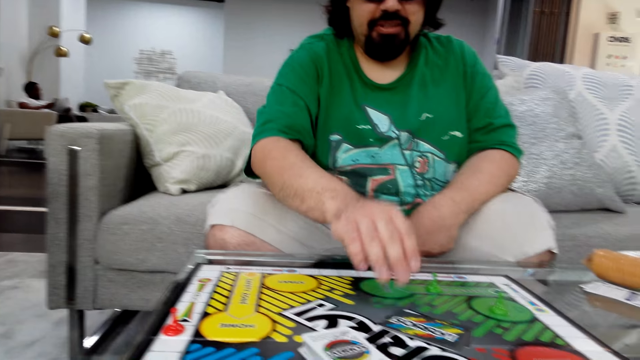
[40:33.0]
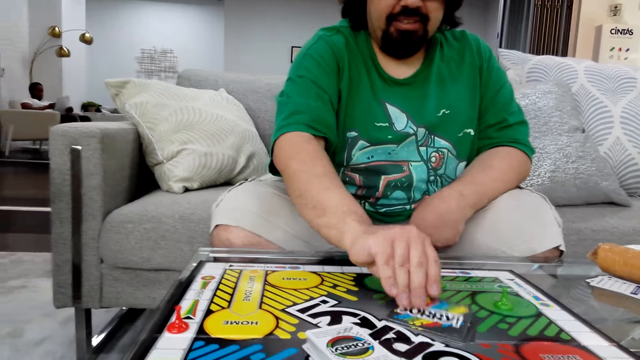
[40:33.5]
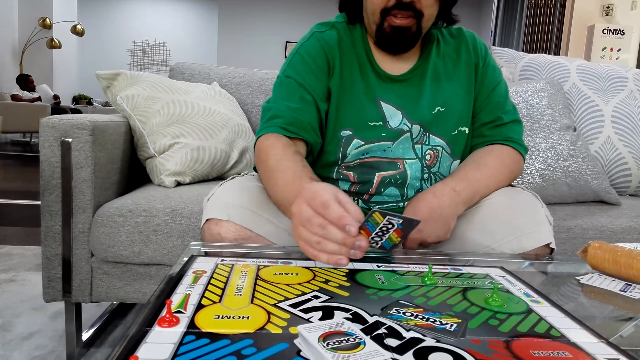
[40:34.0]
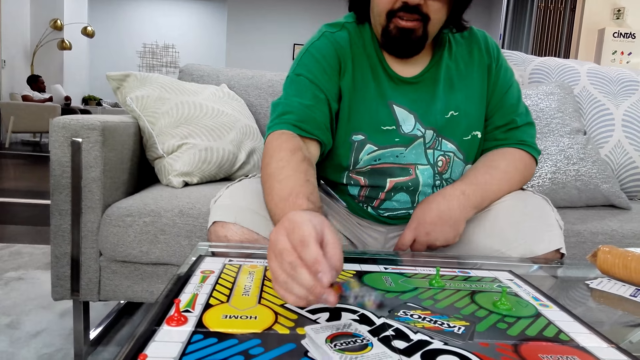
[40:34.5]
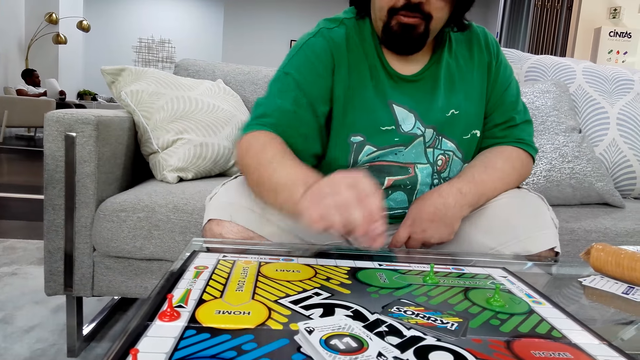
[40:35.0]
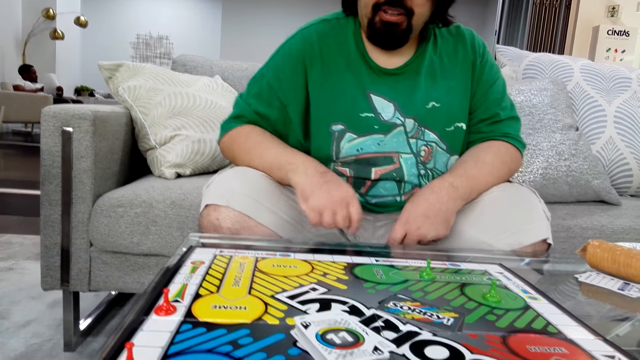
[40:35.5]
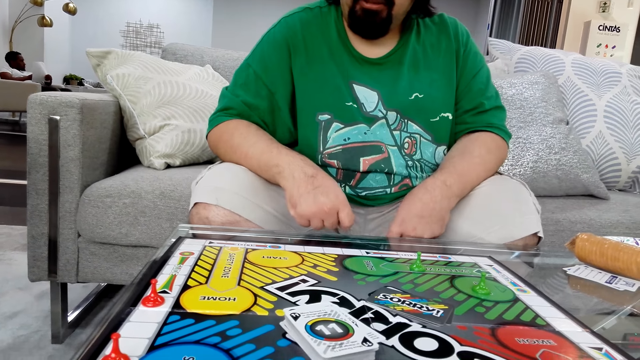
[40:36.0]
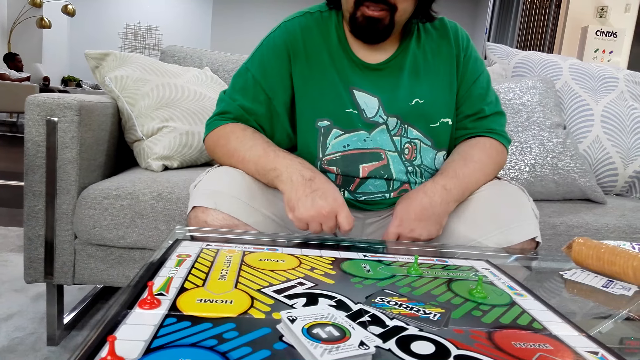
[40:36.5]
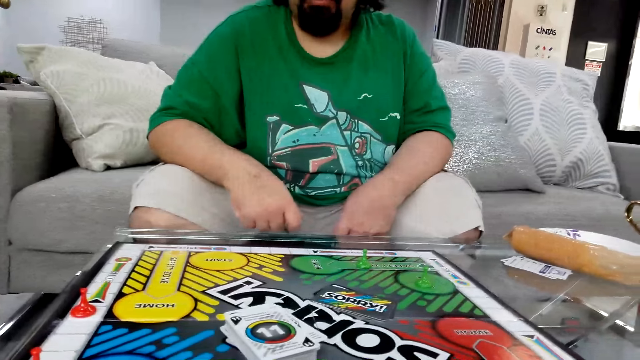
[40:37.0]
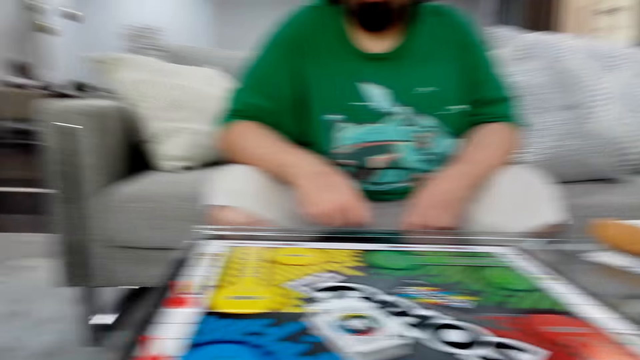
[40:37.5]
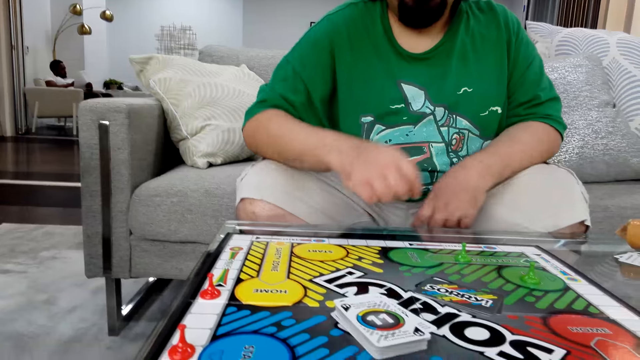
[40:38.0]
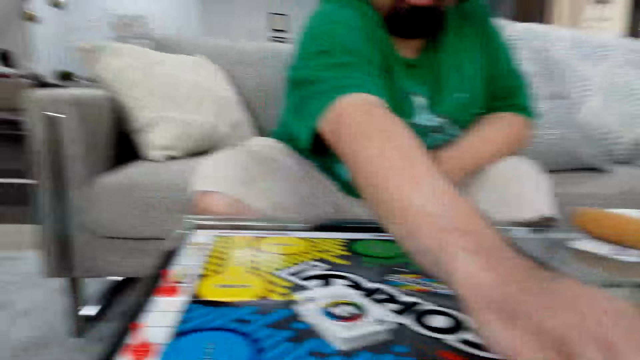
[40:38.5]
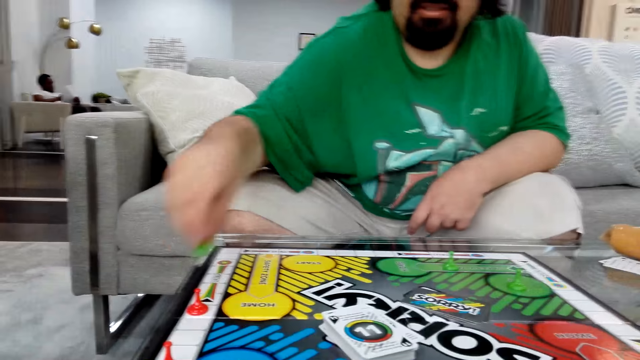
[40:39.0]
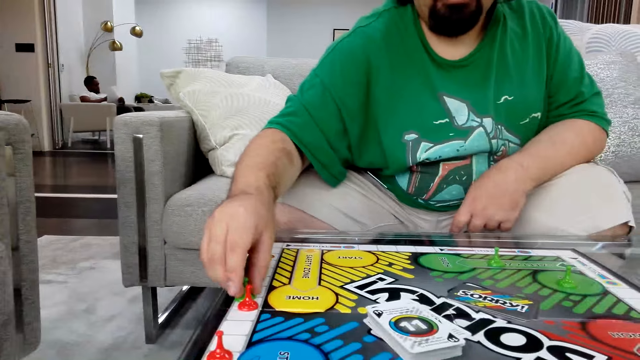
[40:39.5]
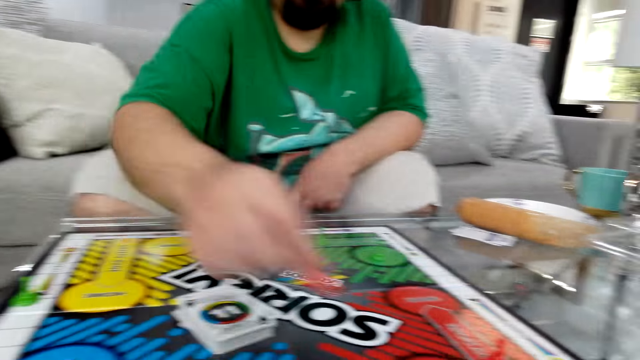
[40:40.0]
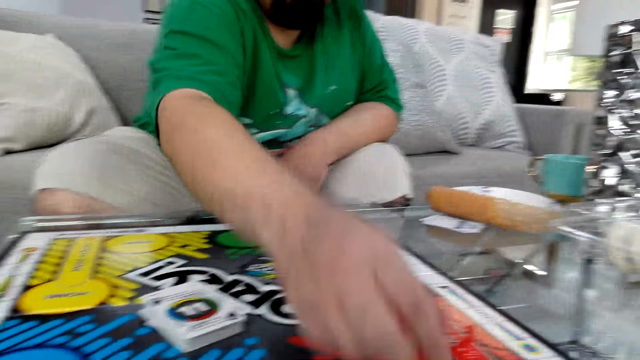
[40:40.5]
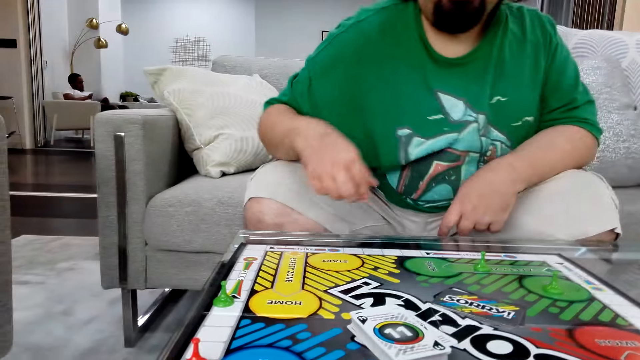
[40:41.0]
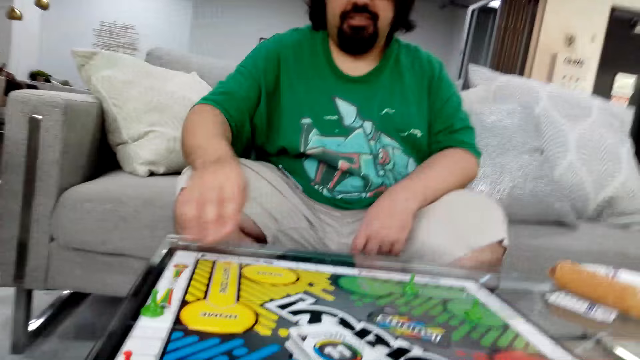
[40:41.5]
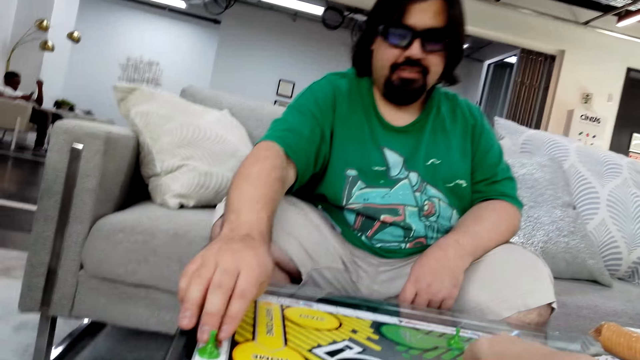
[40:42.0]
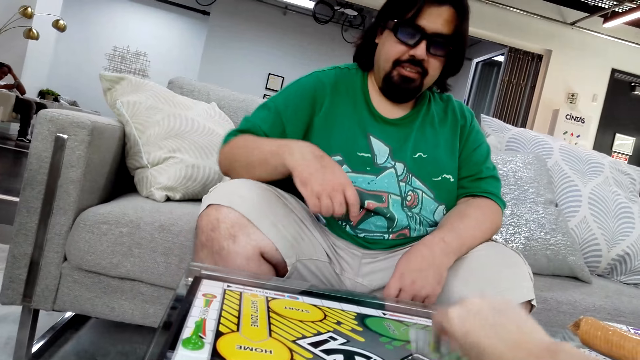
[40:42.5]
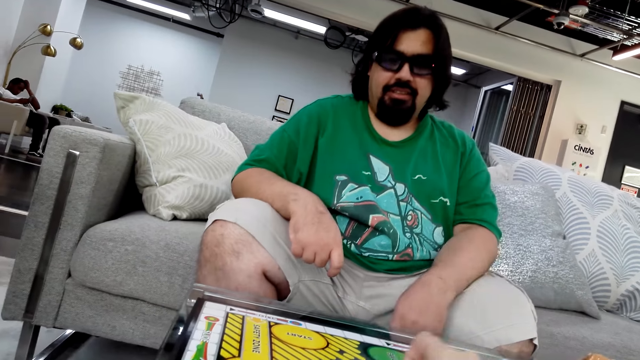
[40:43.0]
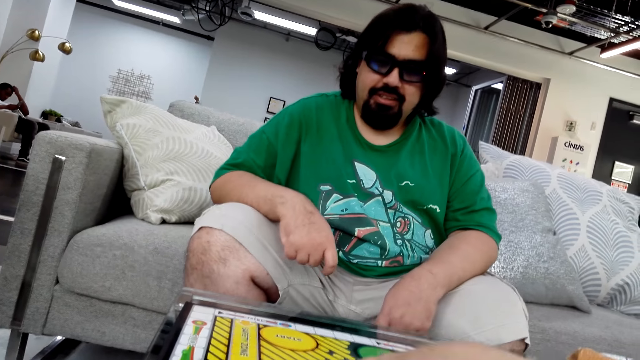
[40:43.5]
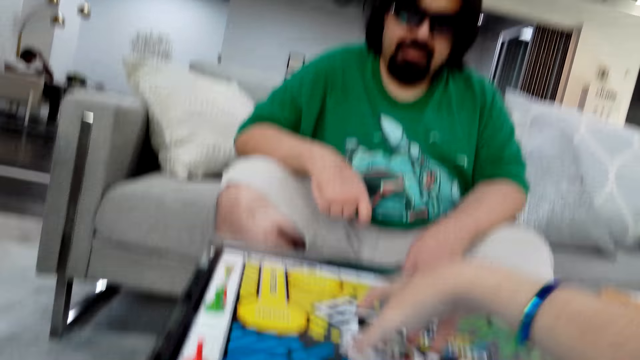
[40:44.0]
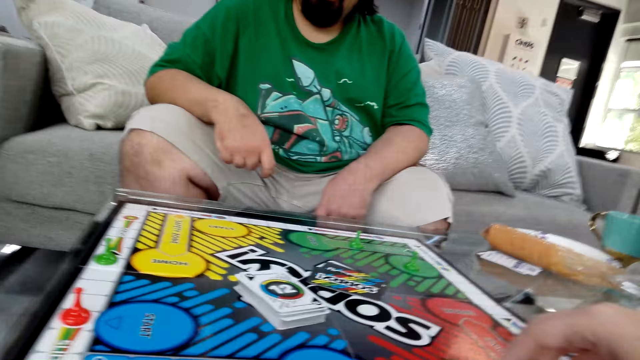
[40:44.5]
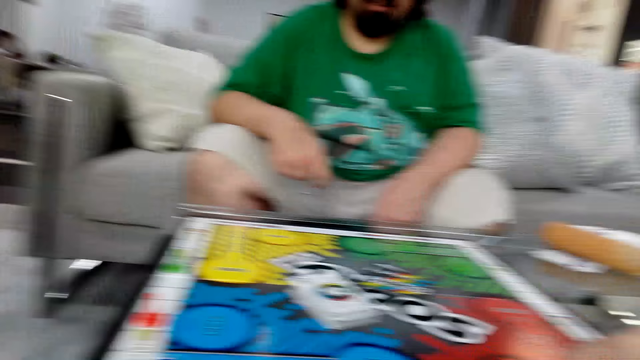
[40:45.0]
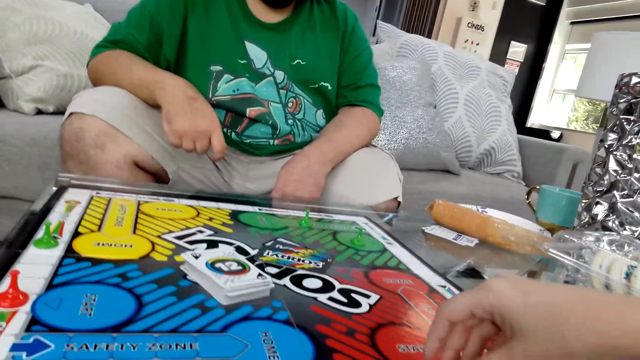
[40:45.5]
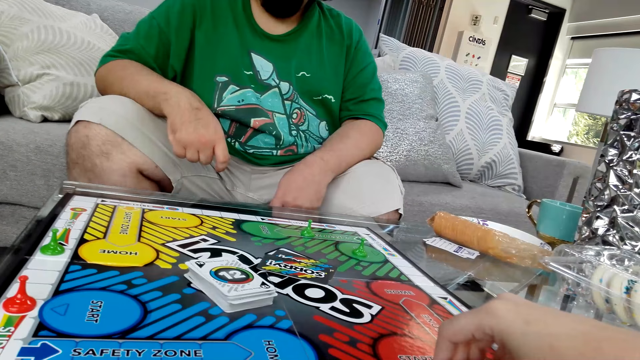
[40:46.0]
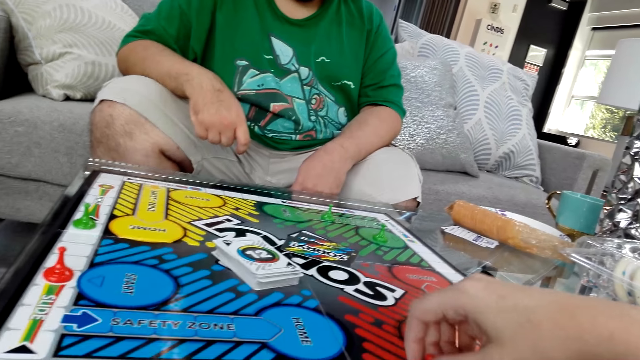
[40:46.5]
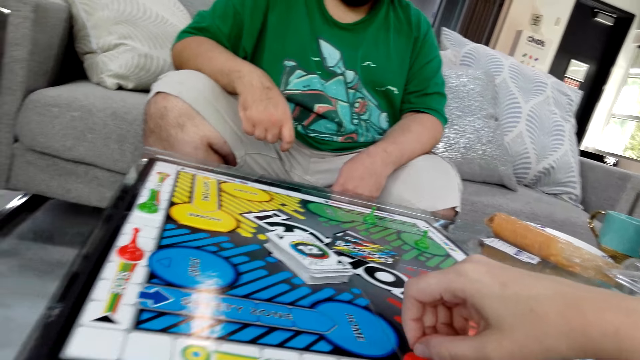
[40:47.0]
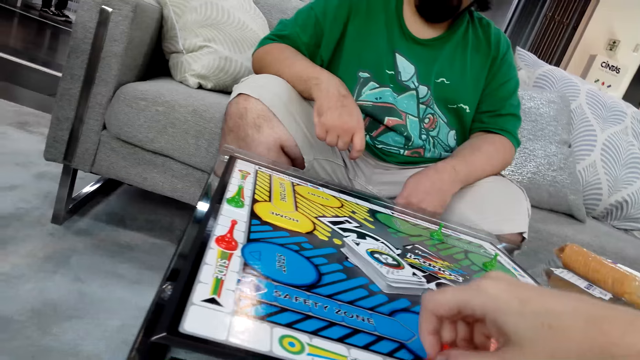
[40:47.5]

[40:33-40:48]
A man picks a poker card with the right hand. The man puts the poker card on the table. The man reads the instructions. The camera wearer talks. The man takes a dice. The man puts the dice on the board. The man takes the dice and puts the dice on the board. The man talks. The camera wearer takes a card. She holds the poker card with her right hand. She puts the card on the board. She reads the instructions.

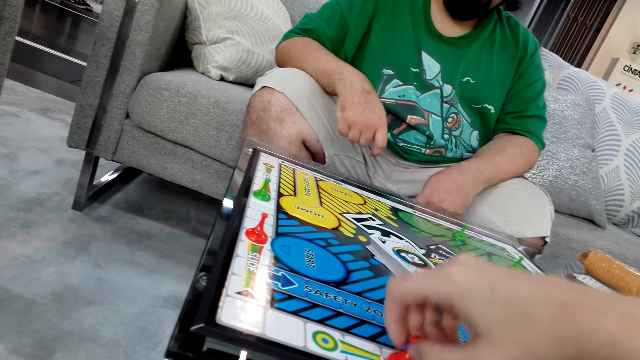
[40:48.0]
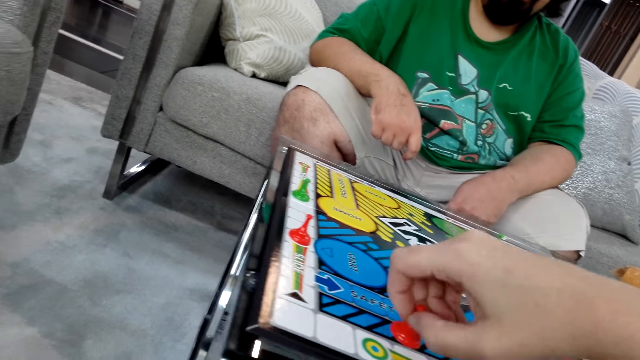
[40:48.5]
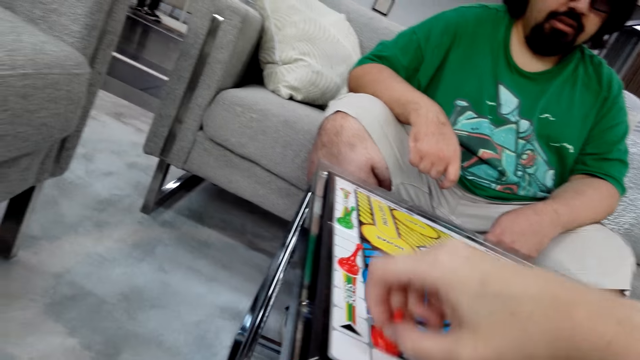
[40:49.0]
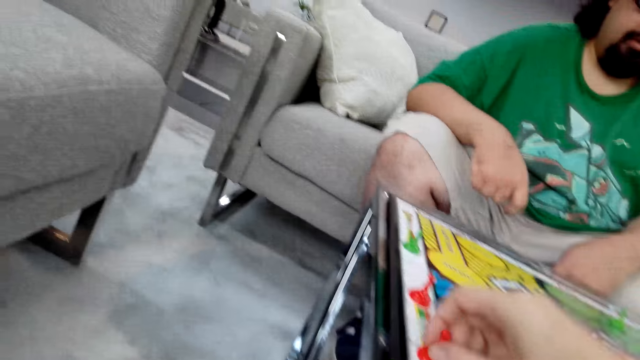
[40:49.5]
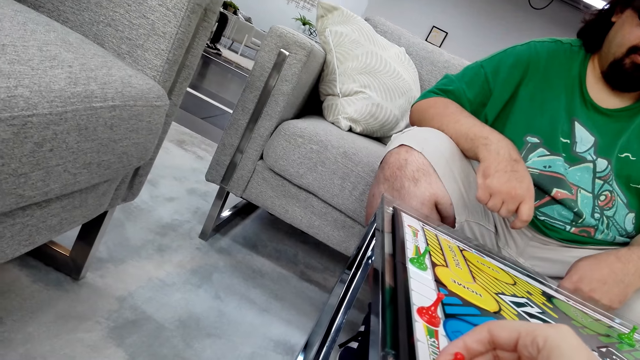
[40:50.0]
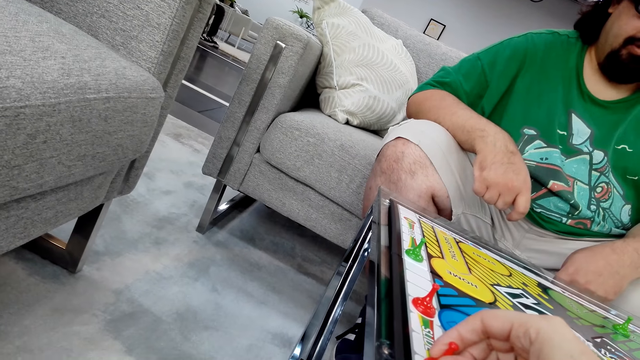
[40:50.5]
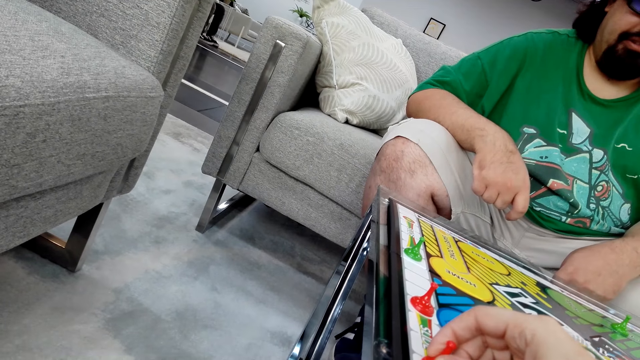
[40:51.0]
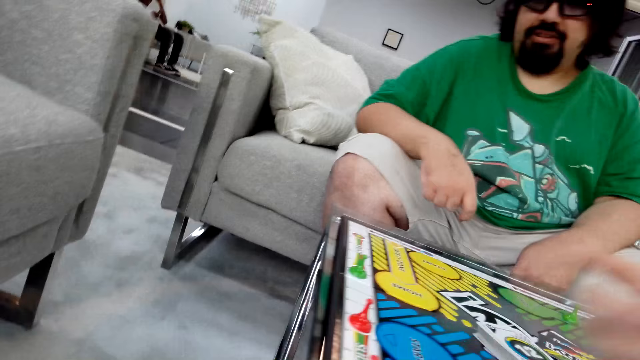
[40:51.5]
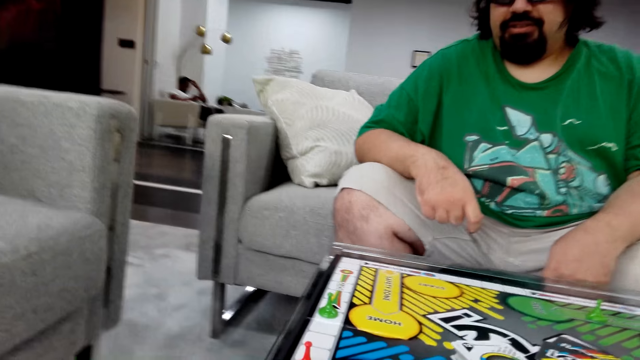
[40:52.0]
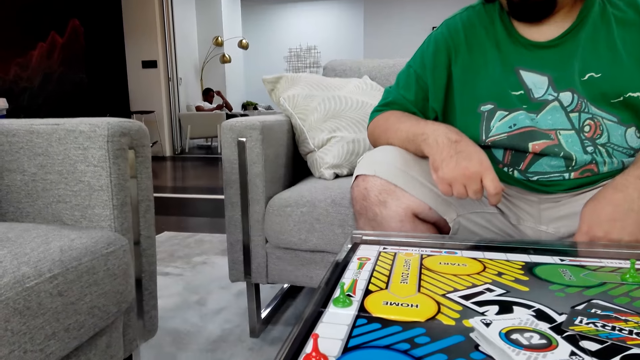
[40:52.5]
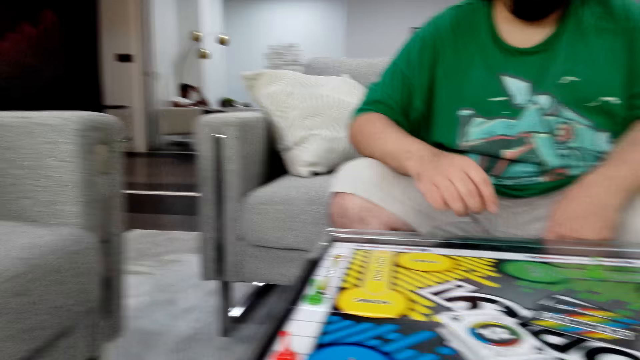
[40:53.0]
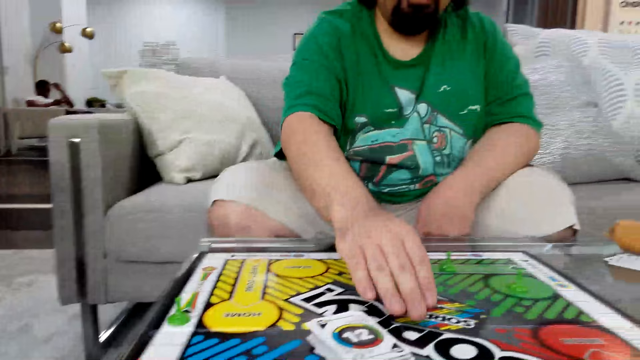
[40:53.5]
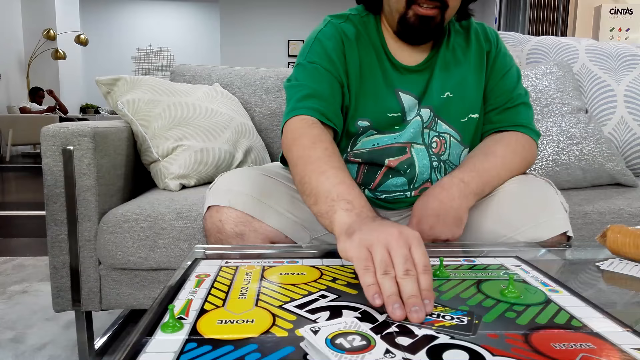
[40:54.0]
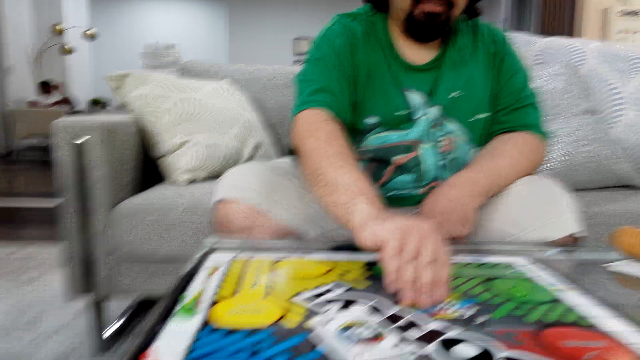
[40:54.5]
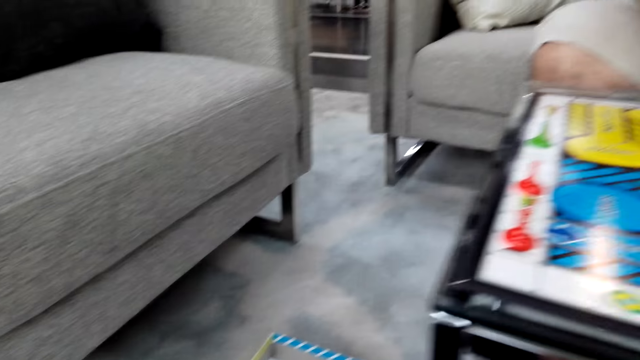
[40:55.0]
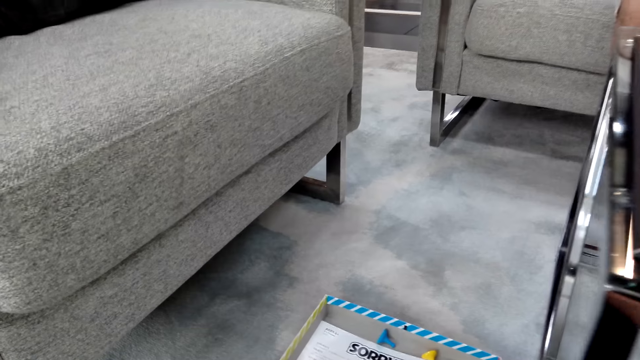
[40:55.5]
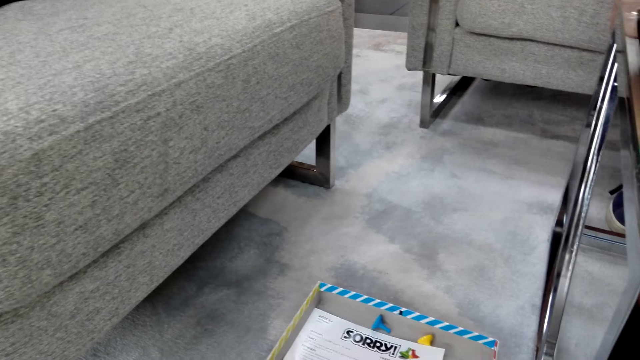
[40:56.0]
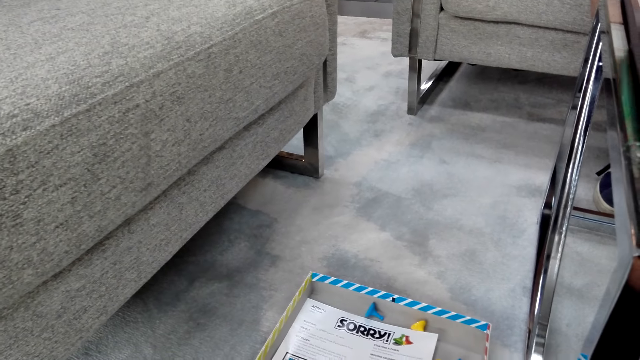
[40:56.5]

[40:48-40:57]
The camera wearer moves the board game piece on the table. A man plays the Sorry game. The man touches a poker card.
